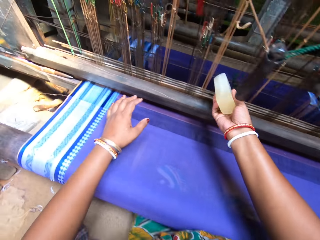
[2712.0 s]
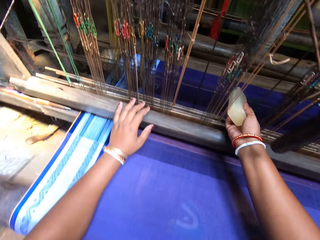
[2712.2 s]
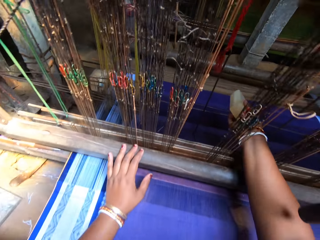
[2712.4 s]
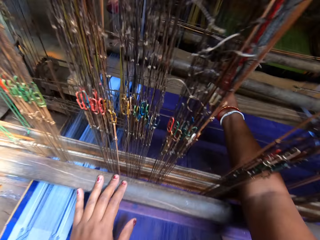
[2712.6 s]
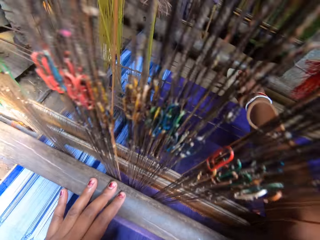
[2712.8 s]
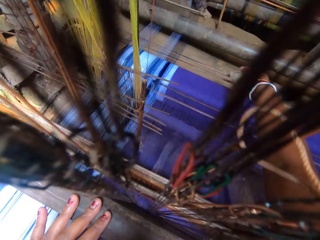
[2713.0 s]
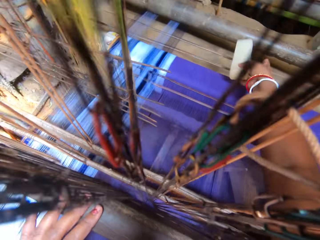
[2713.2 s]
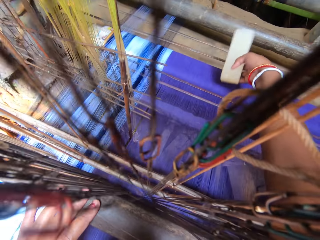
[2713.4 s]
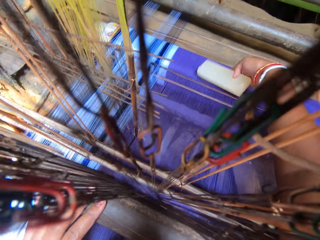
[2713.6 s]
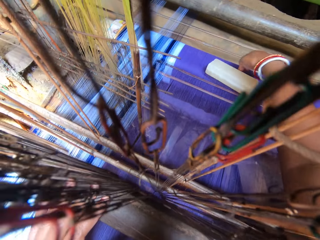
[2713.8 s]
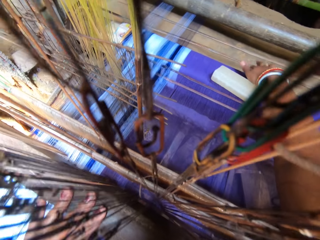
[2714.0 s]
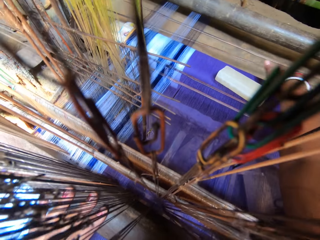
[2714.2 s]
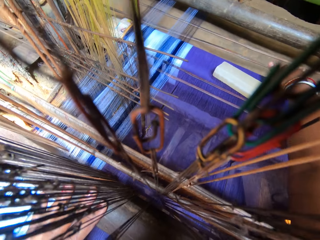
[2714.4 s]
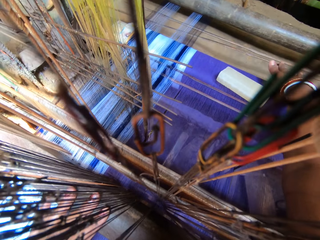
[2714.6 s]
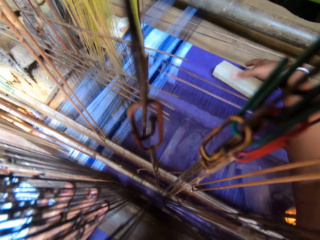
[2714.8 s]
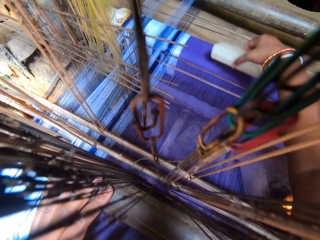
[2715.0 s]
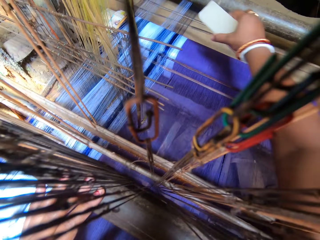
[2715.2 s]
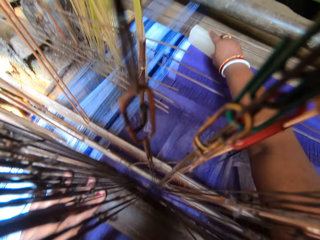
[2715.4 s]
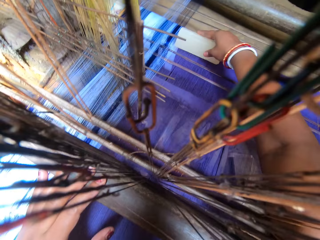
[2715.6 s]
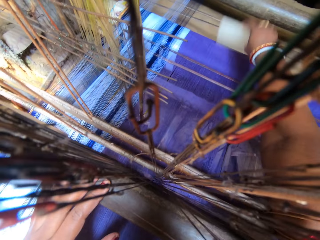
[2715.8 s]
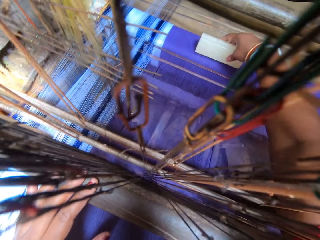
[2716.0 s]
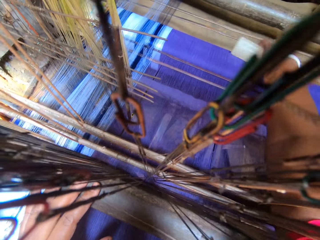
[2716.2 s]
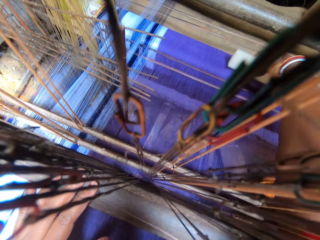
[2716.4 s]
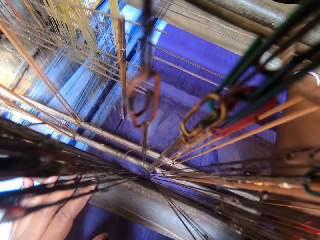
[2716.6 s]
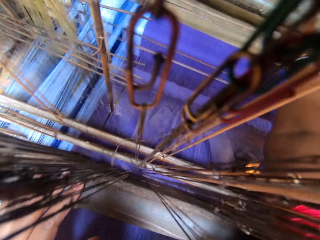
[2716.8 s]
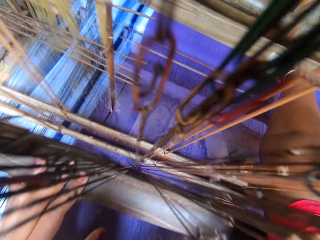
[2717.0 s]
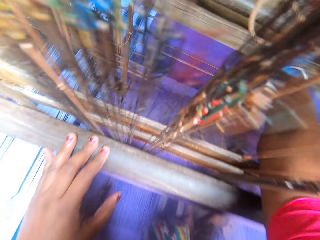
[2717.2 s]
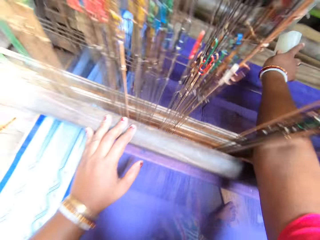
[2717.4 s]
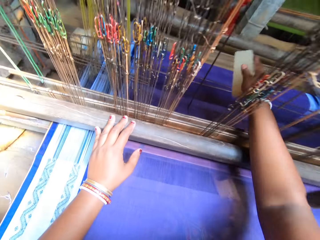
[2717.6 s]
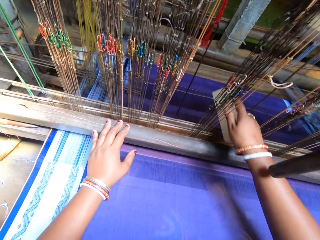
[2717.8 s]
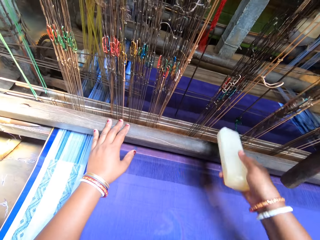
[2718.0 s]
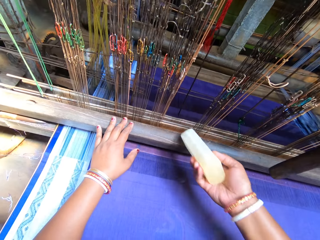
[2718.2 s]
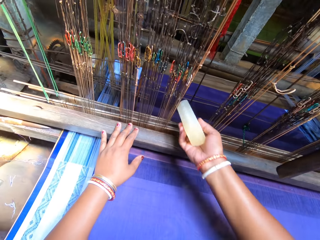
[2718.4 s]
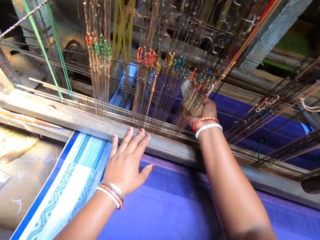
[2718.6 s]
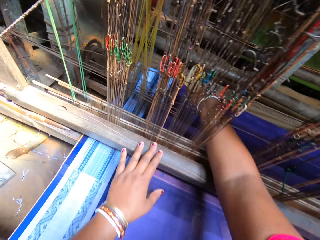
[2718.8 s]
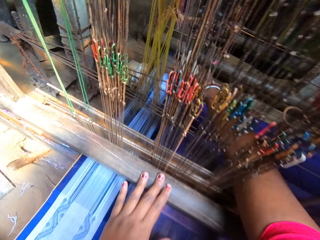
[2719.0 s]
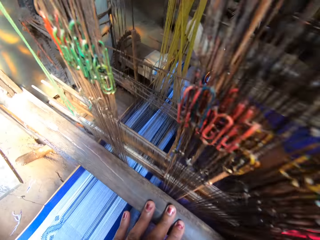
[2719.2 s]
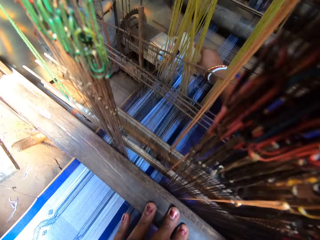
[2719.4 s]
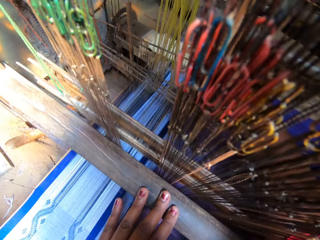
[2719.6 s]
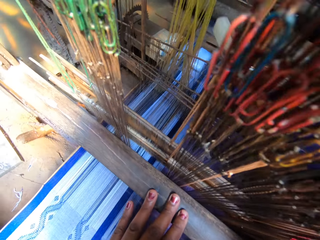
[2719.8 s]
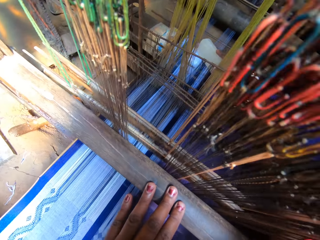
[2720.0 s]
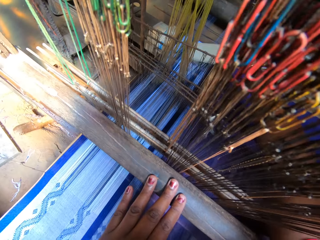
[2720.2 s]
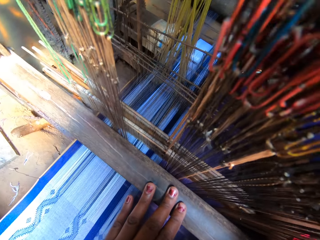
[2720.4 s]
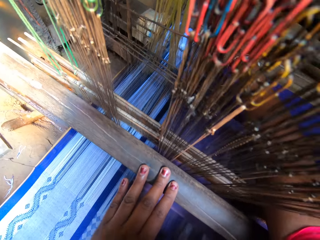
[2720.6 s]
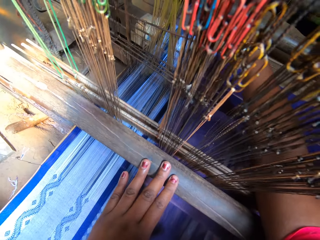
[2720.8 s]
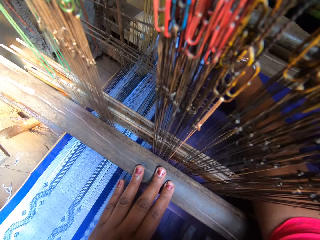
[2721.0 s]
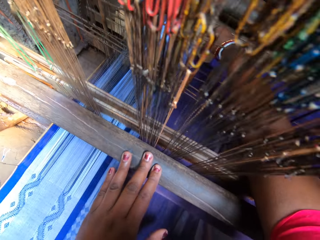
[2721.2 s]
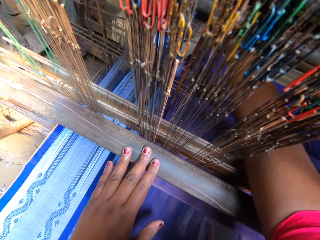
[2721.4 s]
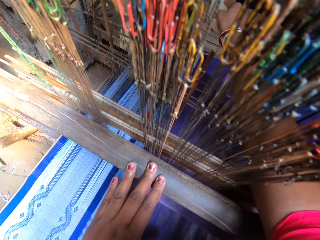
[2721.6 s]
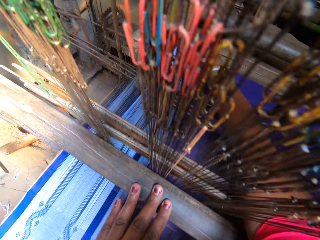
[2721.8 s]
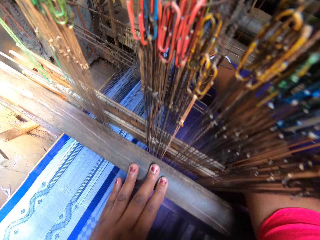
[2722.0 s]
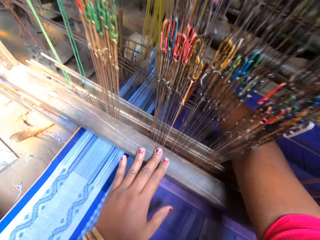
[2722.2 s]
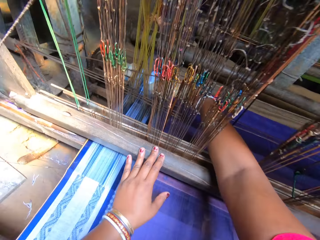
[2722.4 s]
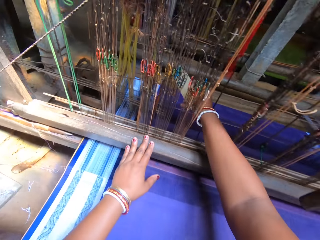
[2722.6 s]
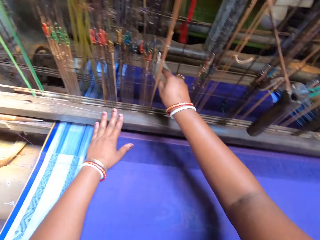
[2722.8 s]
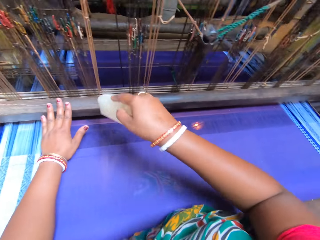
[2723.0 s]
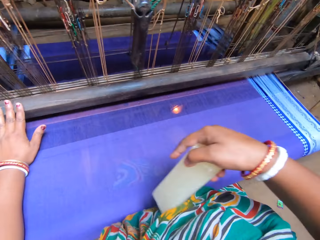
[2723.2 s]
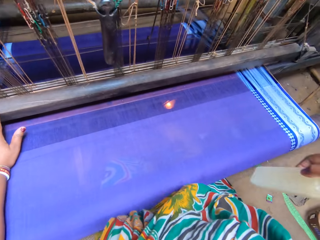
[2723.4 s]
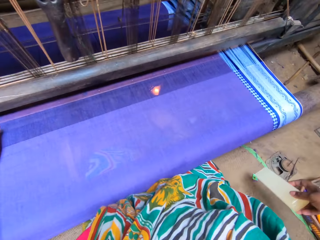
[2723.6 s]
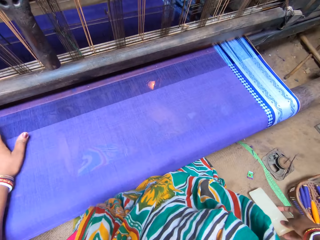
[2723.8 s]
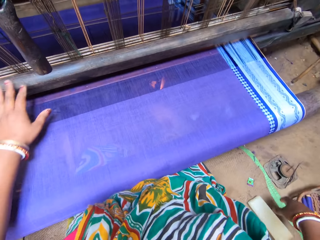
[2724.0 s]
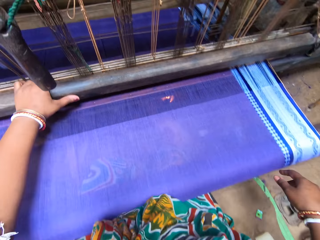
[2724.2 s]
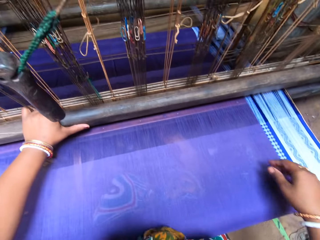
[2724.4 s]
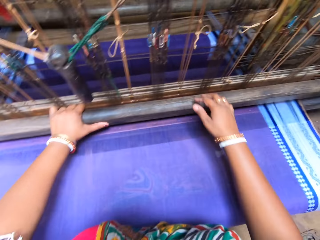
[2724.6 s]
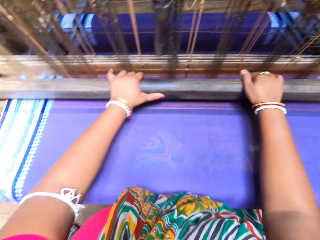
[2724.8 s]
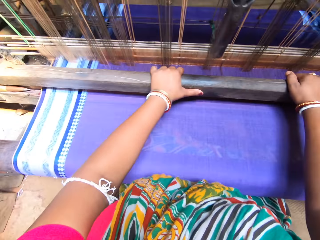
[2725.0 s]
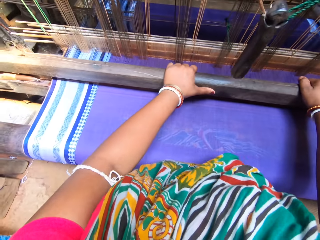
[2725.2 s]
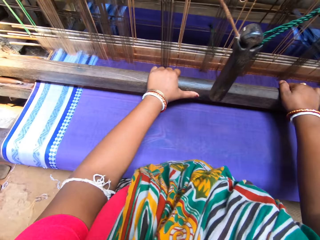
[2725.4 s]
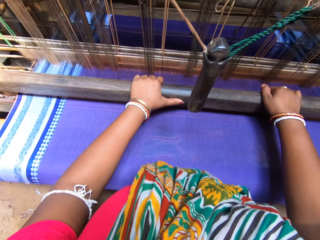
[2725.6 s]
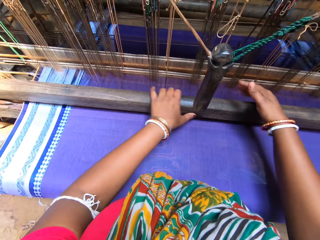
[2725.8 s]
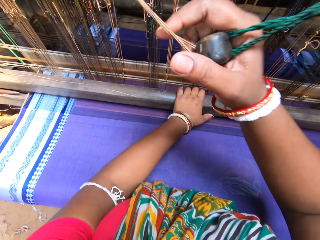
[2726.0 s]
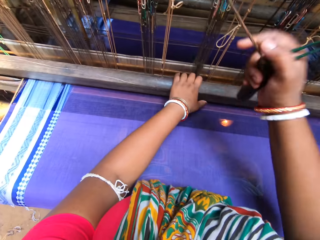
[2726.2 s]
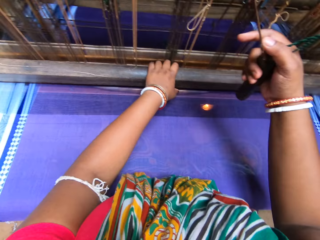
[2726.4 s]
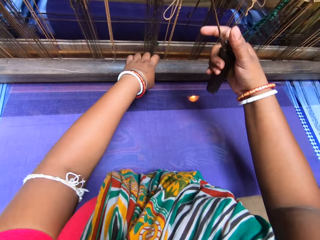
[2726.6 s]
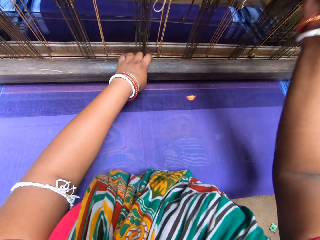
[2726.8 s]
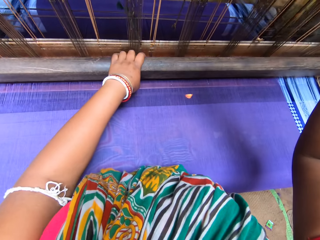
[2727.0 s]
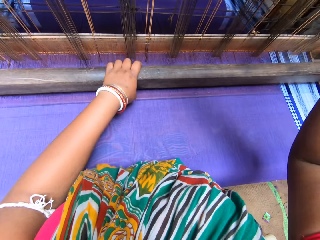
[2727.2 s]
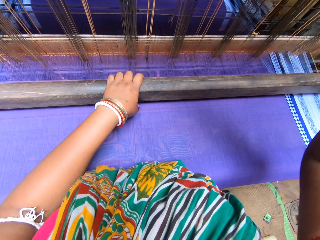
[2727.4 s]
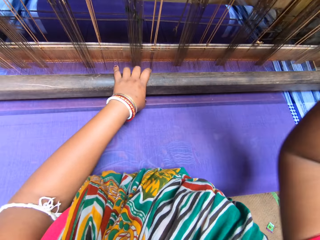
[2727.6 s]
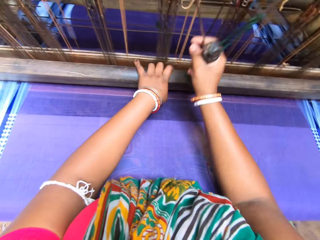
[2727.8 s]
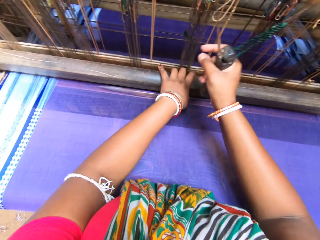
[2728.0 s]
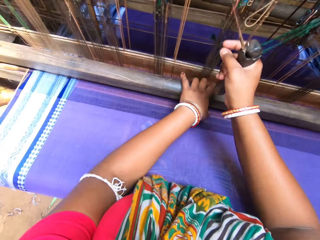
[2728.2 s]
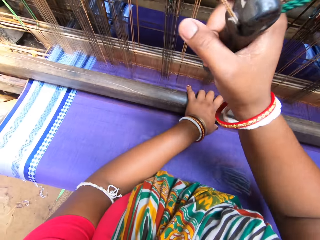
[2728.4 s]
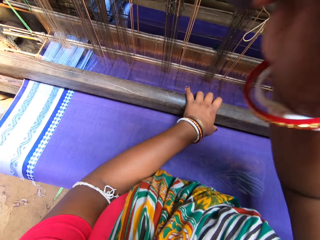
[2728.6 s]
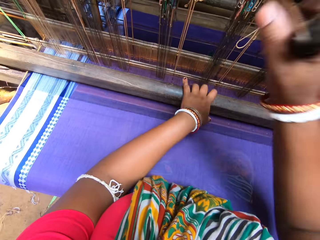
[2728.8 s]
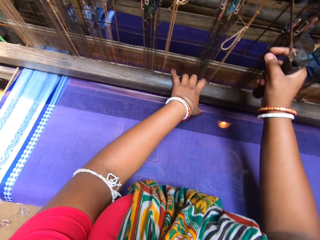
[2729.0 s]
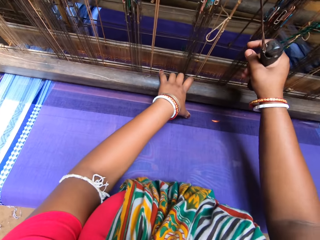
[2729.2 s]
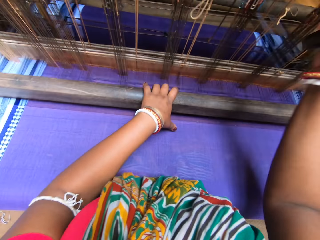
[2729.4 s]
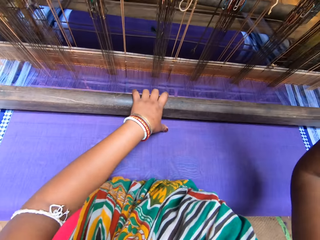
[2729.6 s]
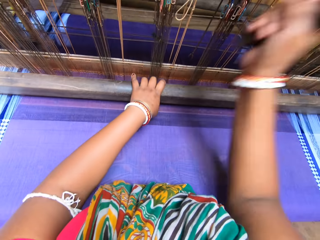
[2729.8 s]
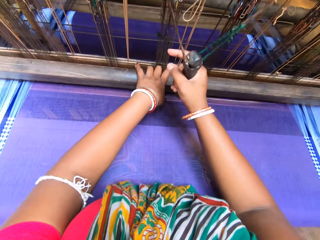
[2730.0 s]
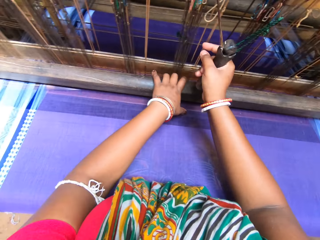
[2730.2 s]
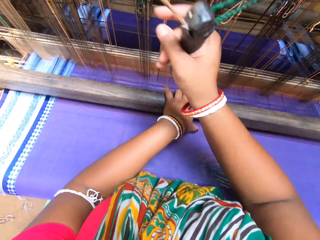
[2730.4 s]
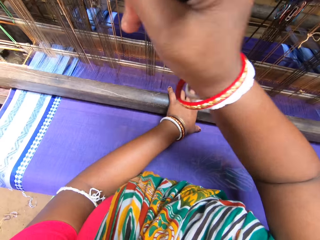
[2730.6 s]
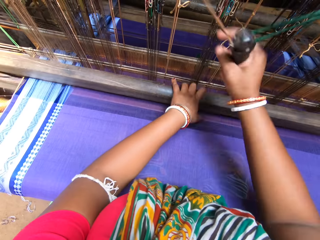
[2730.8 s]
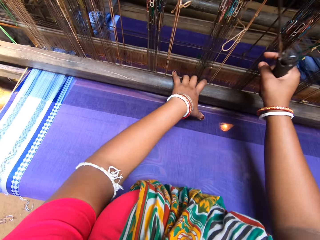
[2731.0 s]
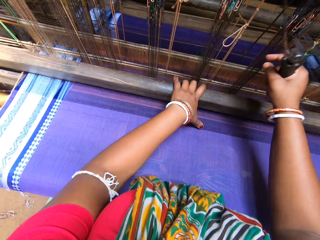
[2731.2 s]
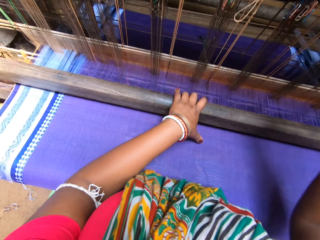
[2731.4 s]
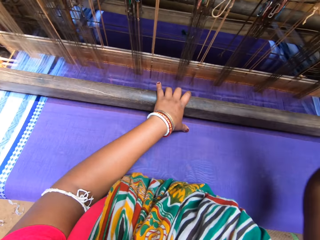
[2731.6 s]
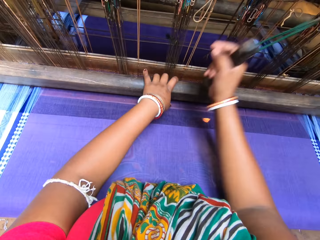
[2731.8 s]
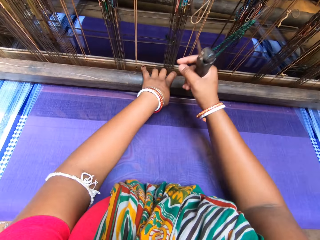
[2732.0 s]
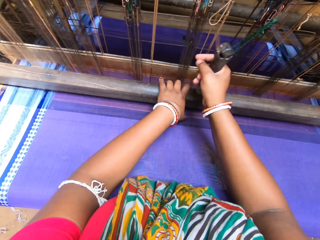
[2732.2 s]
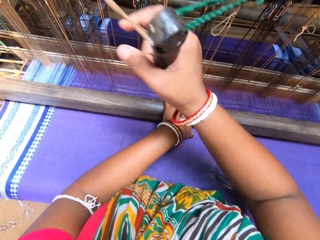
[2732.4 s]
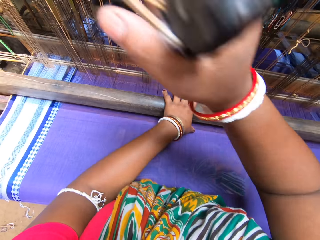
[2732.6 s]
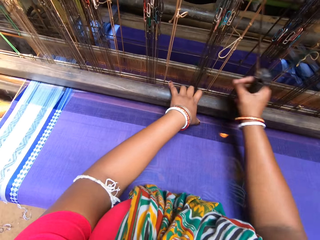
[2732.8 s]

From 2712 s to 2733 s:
The camera wearer drops a stone. She picks the stone. She uses the stone. She removes the stone. She drops the soapstone on the ground with her right hand. She grabs the sley or wooden plank of the loom machine with her left hand. She grabs the sley of the loom machine with both hands. She weaves the fabric on the loom machine with both hands. She holds on to the warp with her right hand. She pulls the warp and moves the wooden plank.
